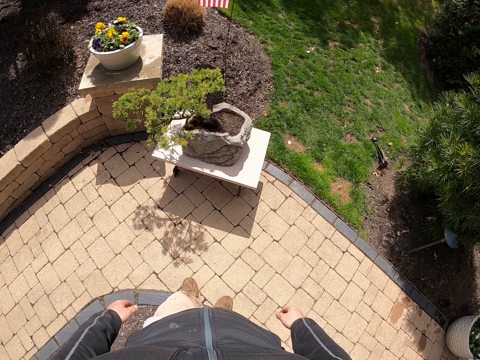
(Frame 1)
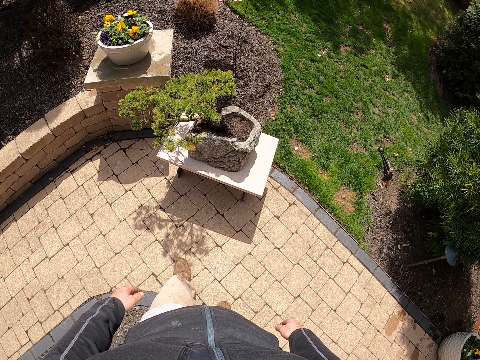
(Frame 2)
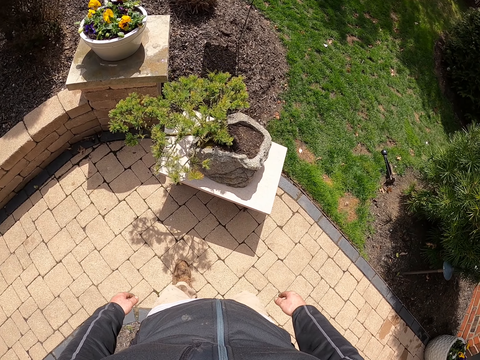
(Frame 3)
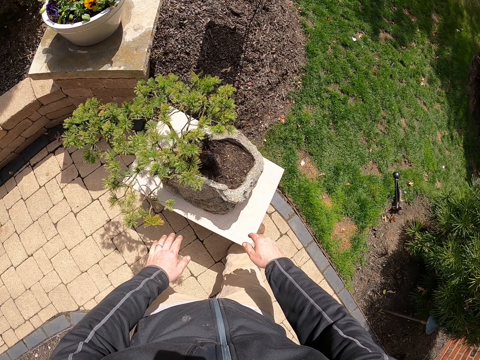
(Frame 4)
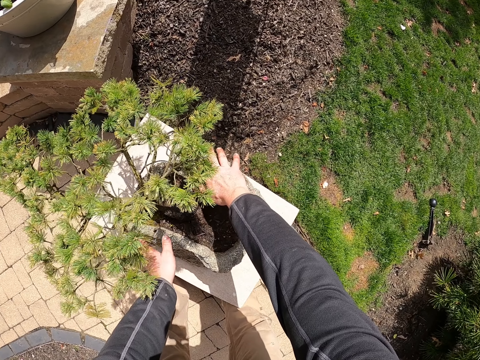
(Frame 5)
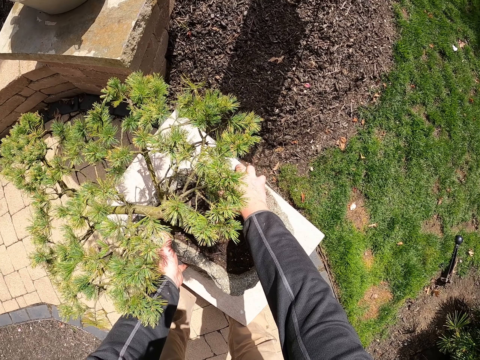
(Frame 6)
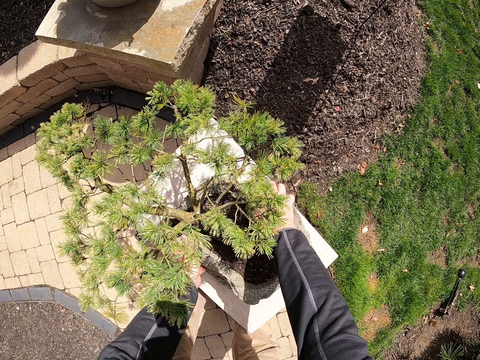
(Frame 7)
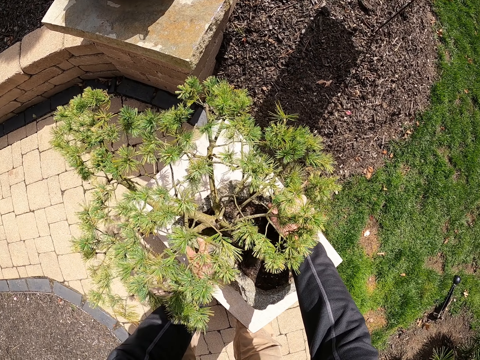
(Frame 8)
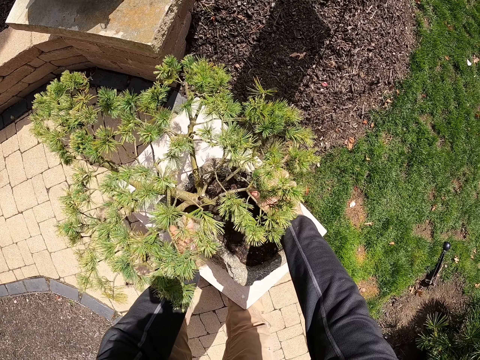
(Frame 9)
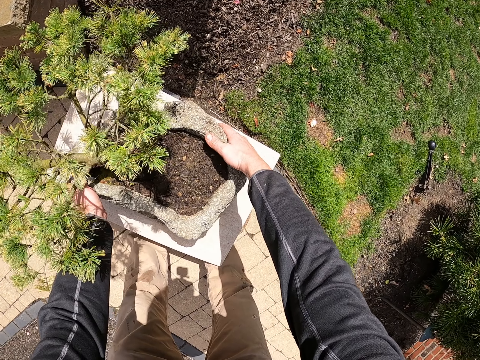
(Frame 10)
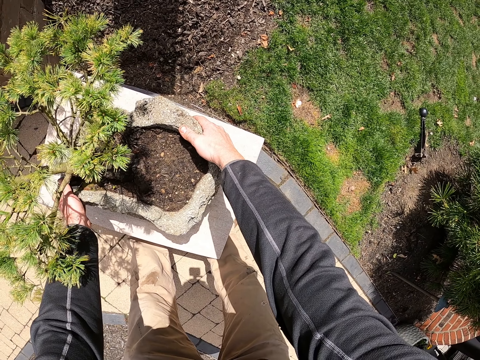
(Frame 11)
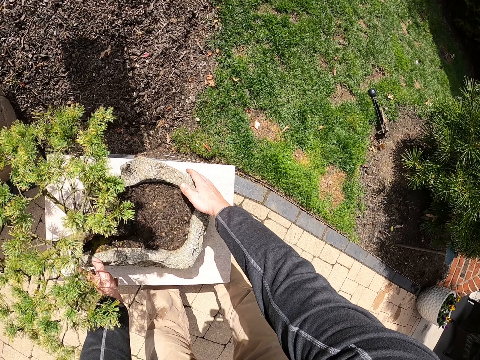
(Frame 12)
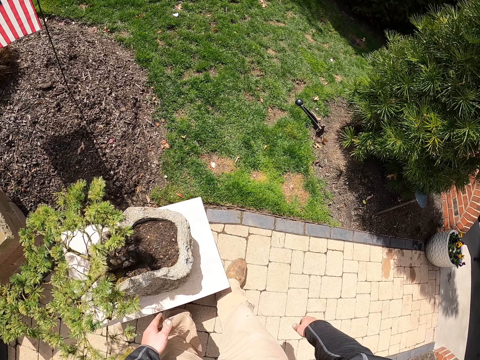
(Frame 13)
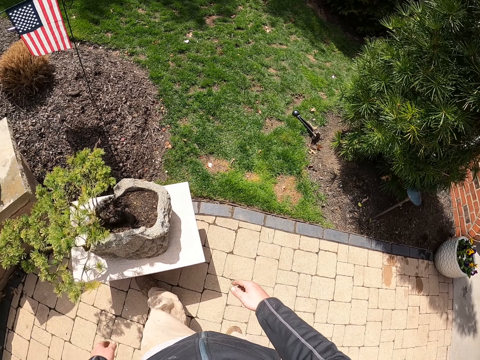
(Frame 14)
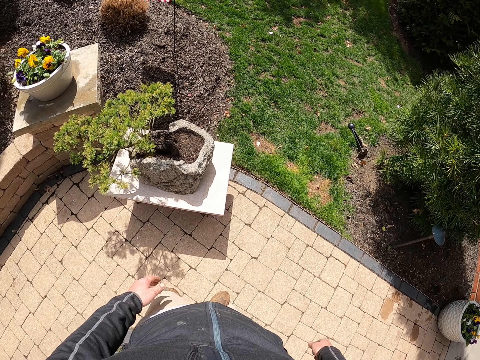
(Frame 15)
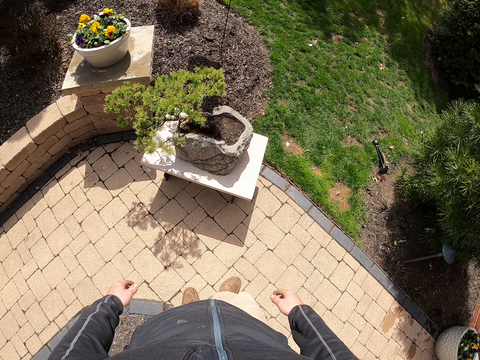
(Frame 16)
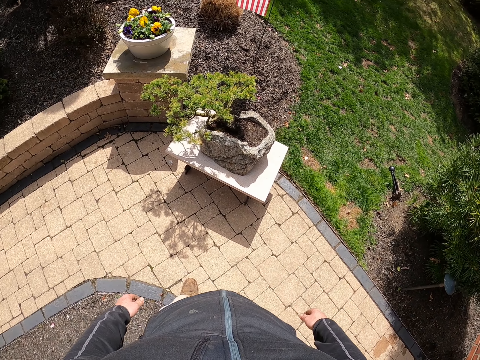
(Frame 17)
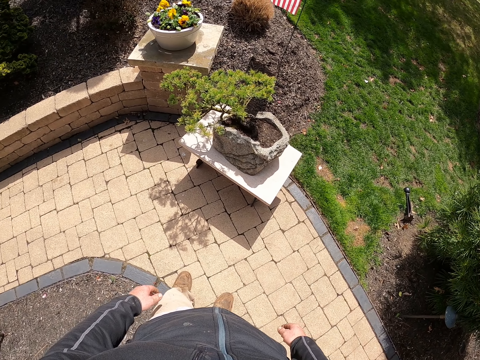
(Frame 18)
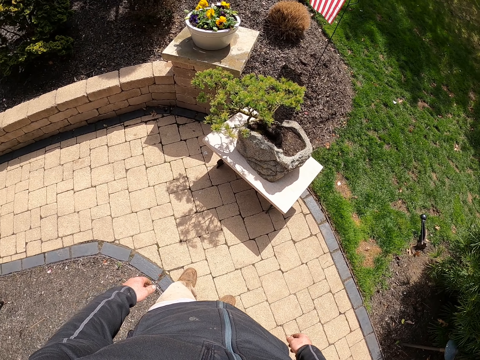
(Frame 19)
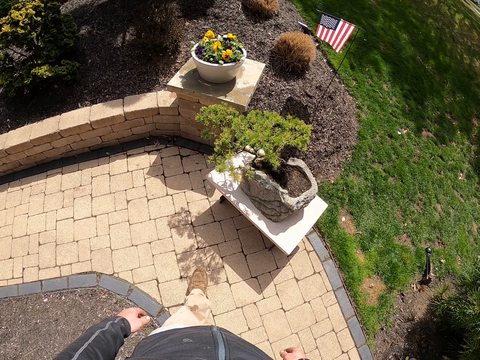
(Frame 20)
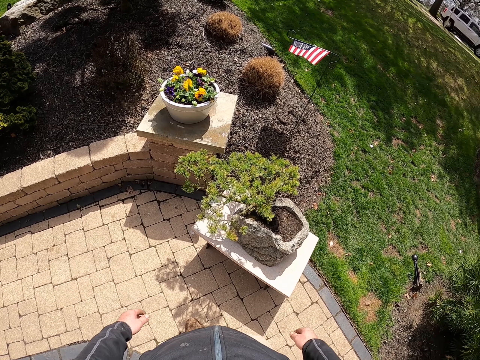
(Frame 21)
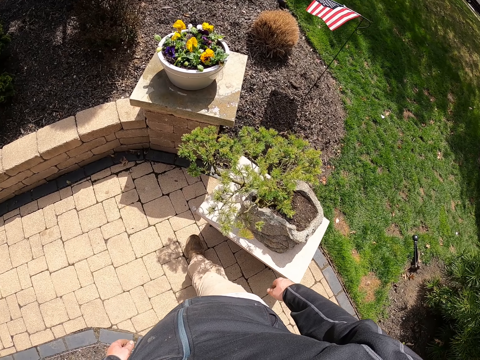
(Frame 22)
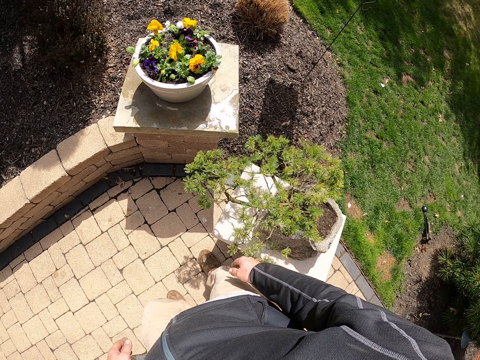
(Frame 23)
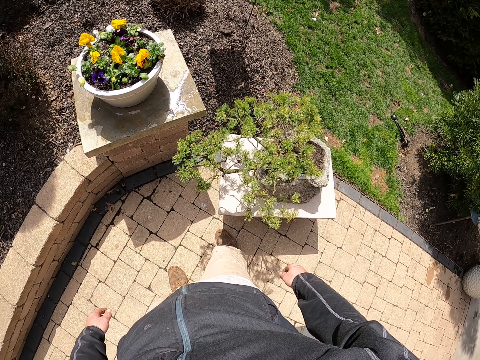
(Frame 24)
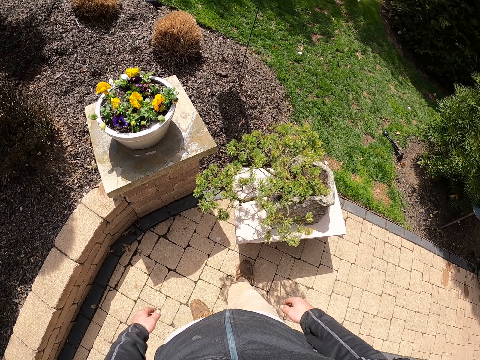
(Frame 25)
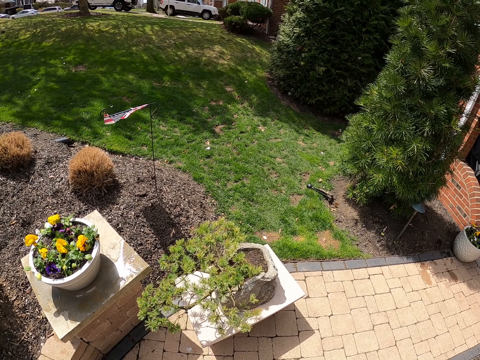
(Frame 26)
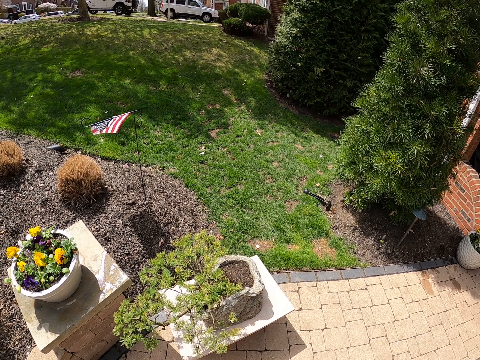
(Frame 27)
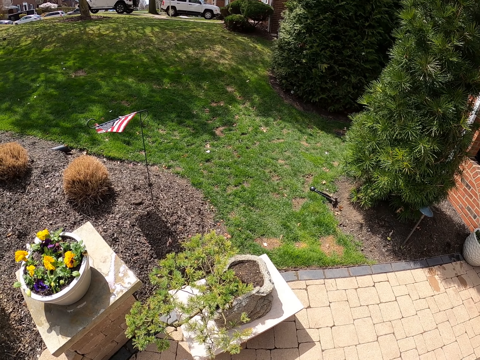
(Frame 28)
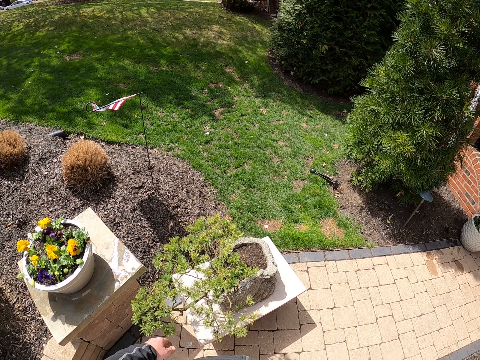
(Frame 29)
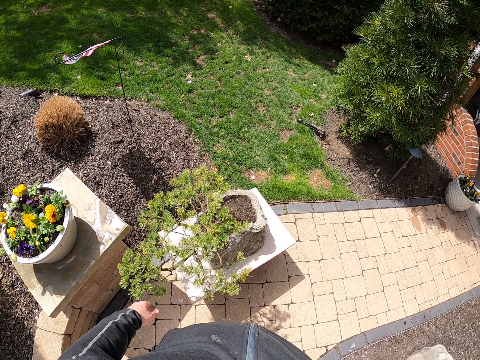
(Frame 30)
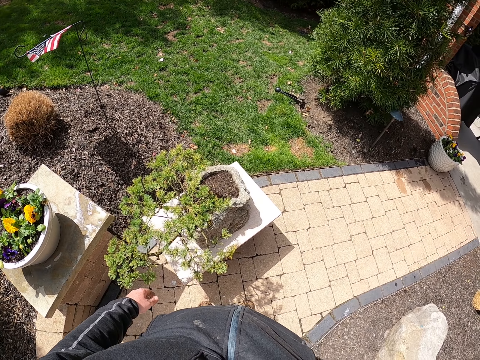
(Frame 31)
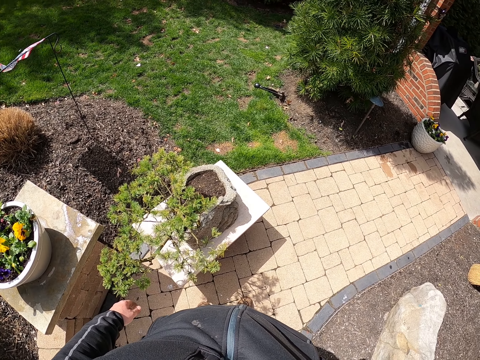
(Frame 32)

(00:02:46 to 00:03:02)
The camera wearer walks around a verandah on the pavement. He adjusts the vase on the table. He walks back on the pavement. He looks around the verandah. He walks on the pavement. He looks around the verandah. He lifts his right hand and adjusts the camera.
